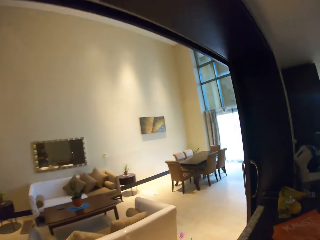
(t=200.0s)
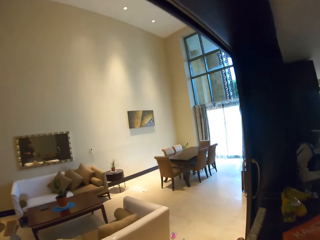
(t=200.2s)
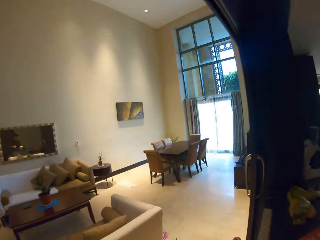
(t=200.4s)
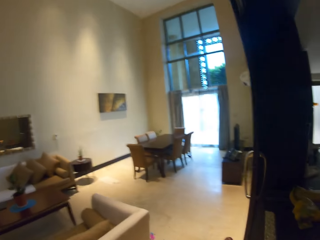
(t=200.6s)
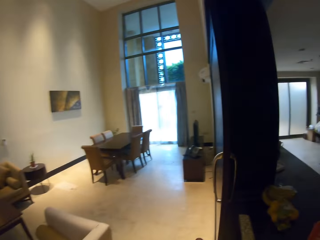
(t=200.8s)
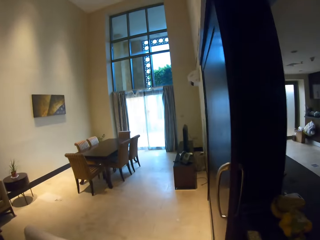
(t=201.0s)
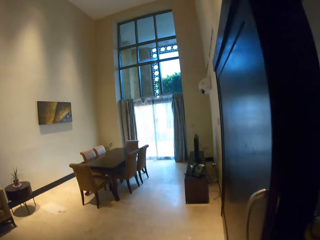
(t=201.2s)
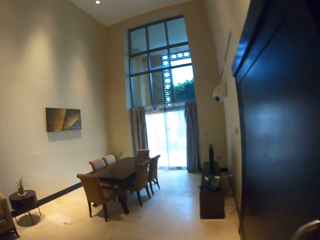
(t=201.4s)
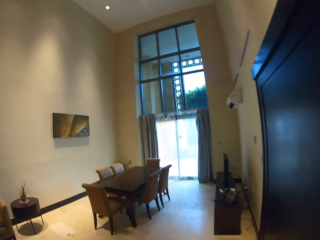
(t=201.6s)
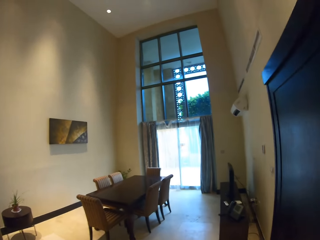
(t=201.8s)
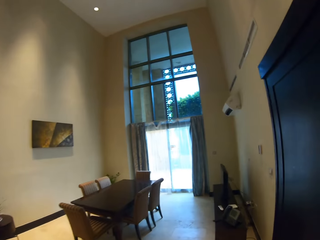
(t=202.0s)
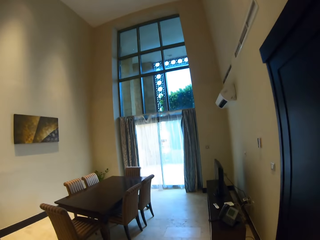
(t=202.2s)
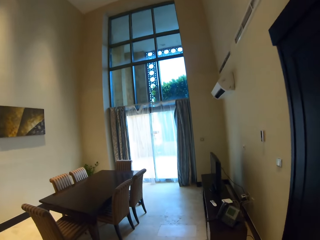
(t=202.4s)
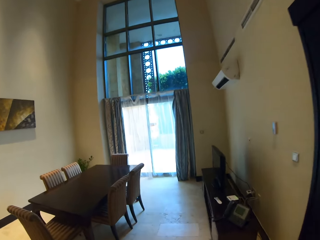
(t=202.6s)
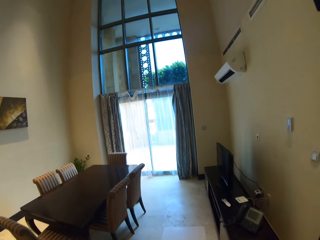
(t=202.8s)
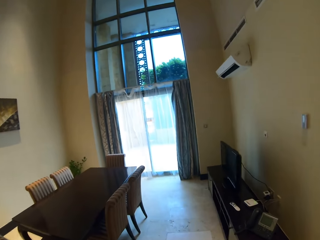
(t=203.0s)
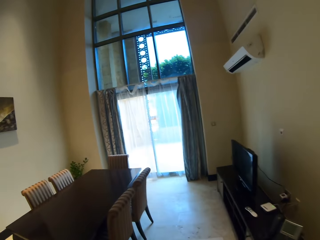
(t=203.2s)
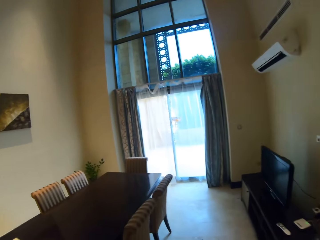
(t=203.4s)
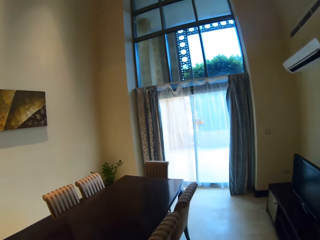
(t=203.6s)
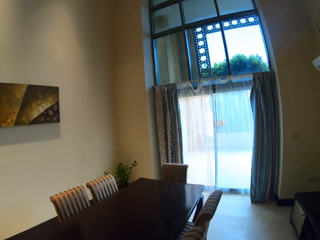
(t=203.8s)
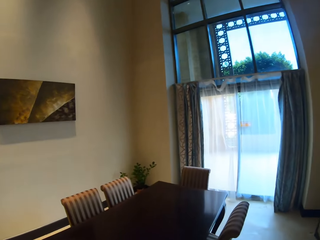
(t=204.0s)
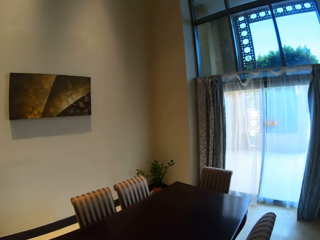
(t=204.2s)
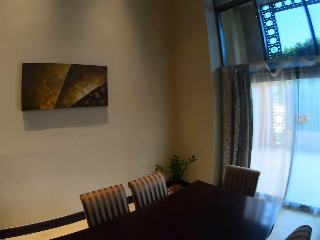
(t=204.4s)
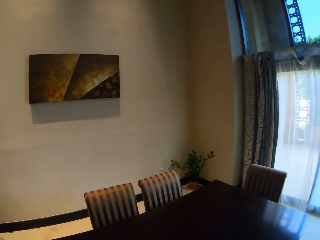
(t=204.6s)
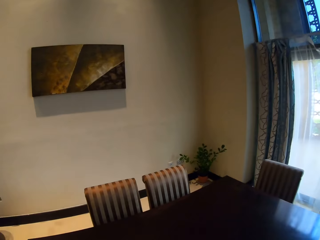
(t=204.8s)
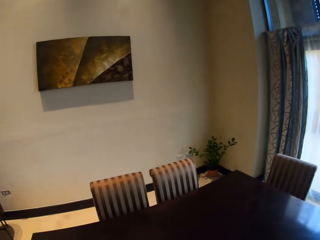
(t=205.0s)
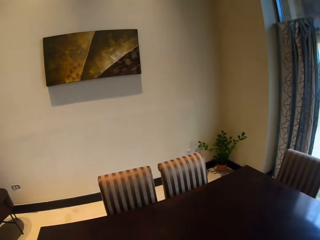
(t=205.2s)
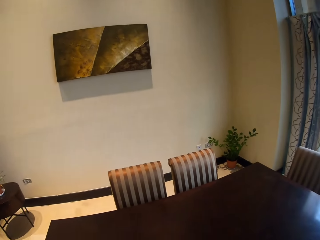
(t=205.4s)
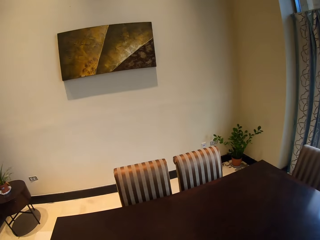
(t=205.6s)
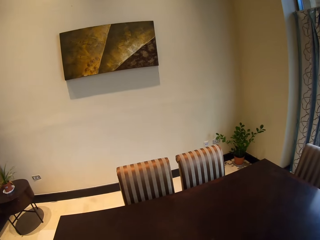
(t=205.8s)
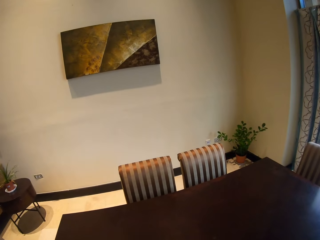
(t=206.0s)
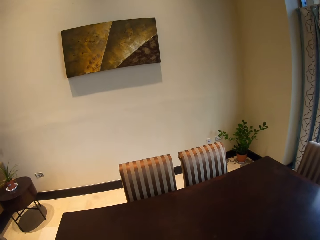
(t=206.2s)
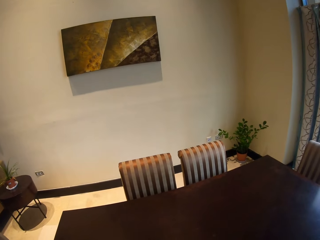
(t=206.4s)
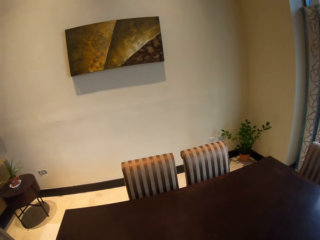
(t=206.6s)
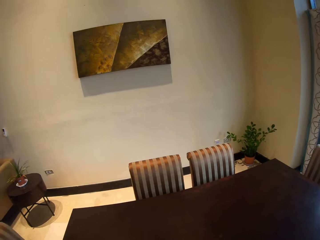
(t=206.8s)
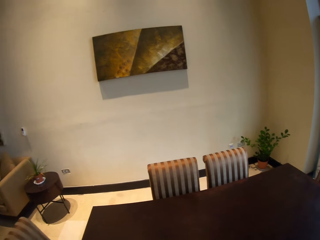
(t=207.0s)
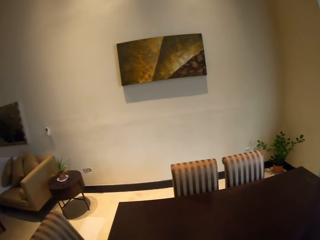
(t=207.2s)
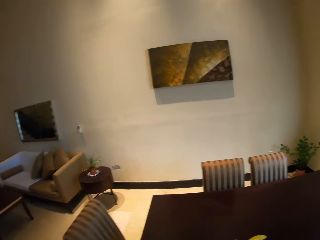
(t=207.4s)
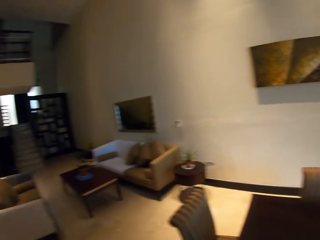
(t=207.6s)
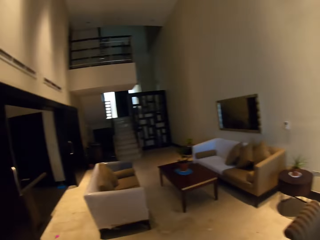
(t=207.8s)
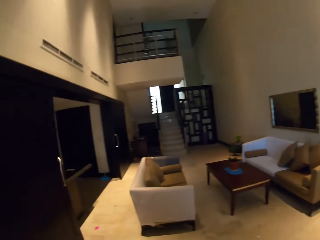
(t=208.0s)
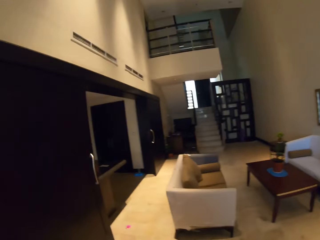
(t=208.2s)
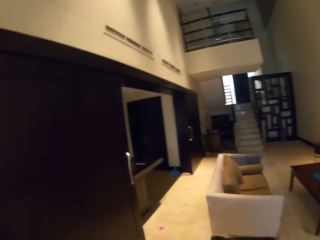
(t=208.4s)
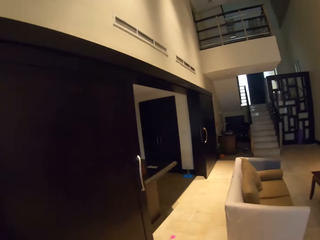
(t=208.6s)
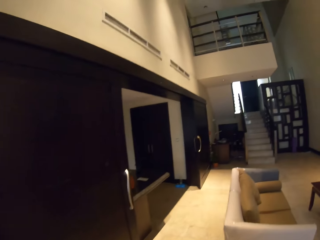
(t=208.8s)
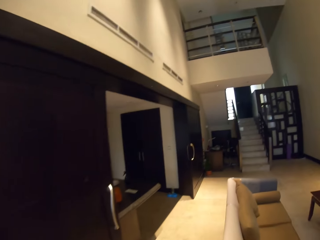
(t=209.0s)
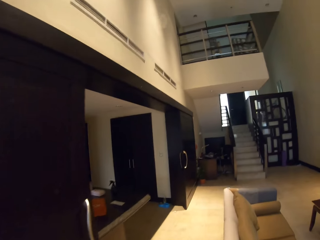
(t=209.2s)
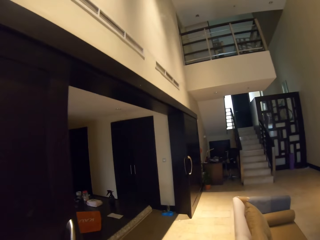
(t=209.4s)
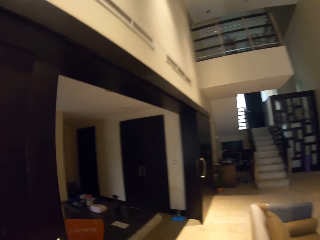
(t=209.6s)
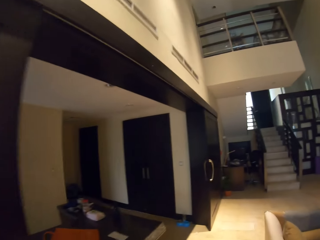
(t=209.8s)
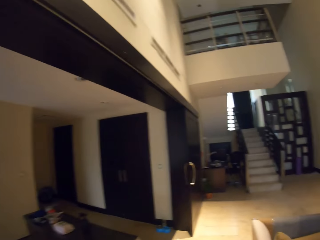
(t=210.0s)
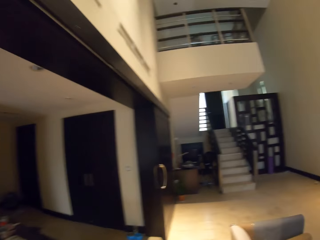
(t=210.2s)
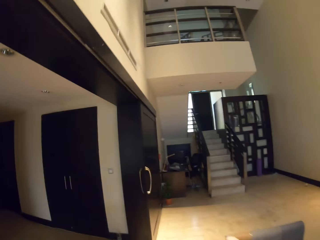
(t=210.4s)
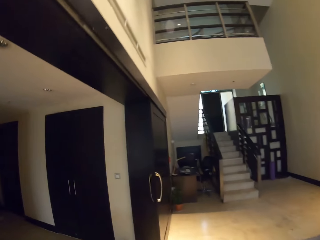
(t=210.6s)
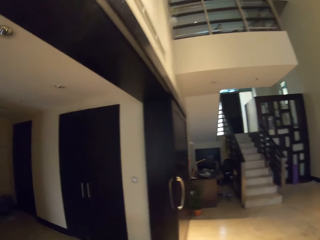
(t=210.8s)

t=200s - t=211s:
The camera wearer stares at the table. They walk towards the blender.

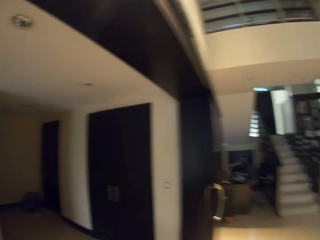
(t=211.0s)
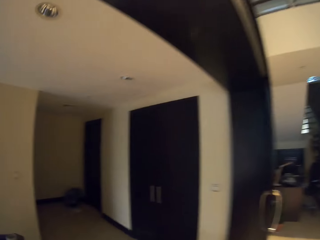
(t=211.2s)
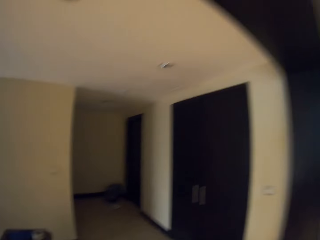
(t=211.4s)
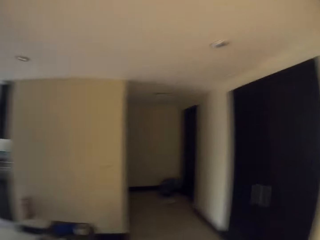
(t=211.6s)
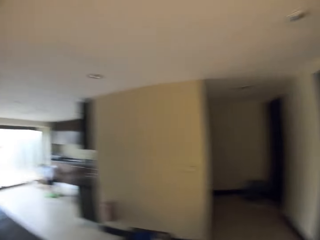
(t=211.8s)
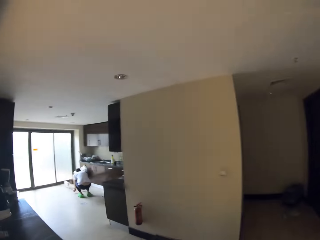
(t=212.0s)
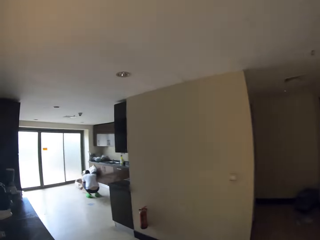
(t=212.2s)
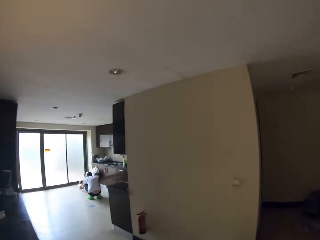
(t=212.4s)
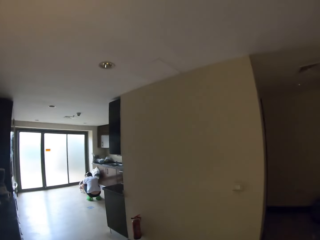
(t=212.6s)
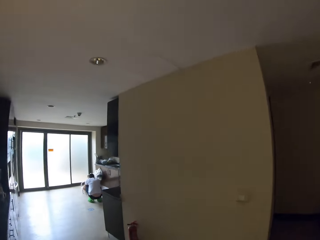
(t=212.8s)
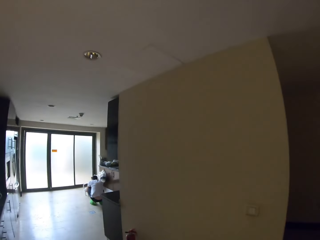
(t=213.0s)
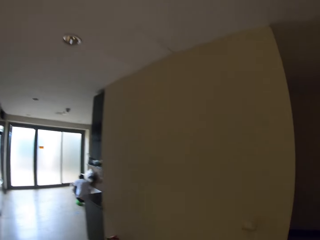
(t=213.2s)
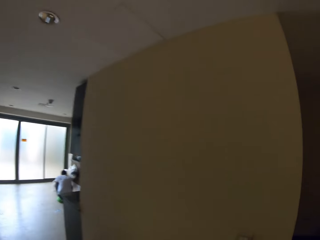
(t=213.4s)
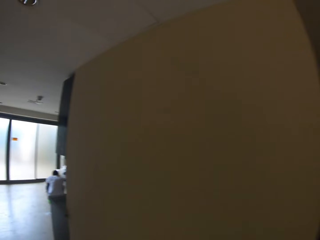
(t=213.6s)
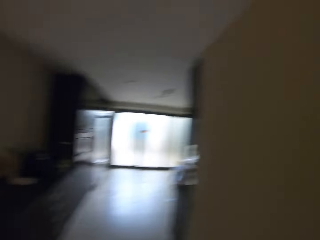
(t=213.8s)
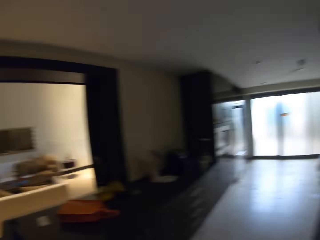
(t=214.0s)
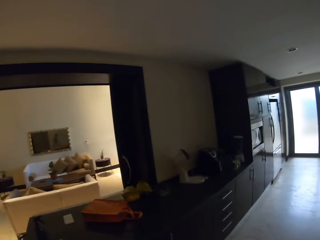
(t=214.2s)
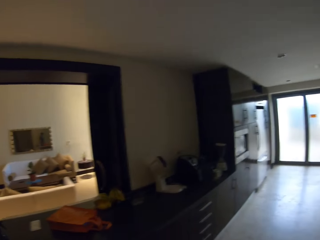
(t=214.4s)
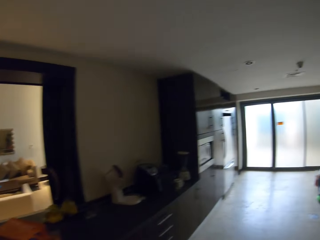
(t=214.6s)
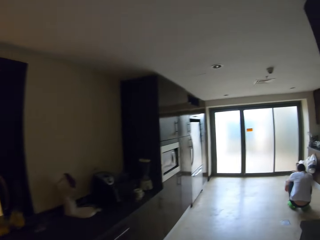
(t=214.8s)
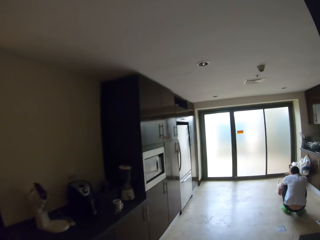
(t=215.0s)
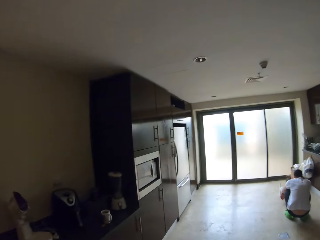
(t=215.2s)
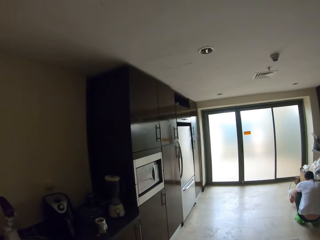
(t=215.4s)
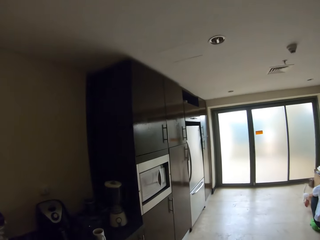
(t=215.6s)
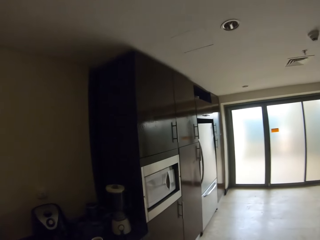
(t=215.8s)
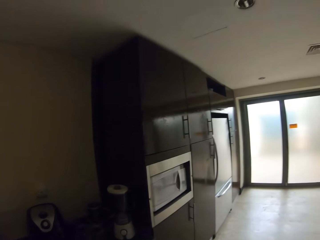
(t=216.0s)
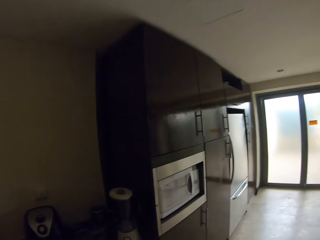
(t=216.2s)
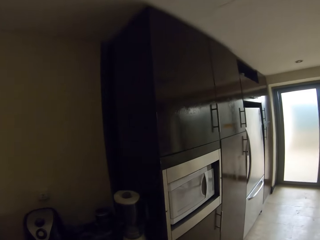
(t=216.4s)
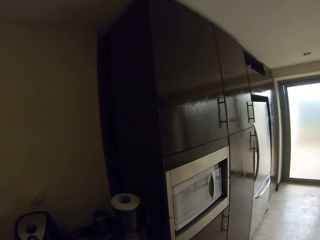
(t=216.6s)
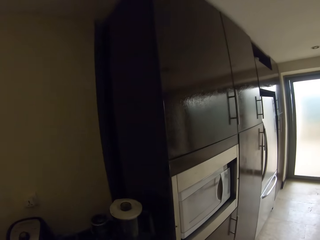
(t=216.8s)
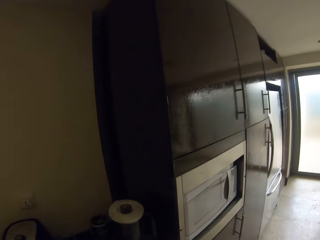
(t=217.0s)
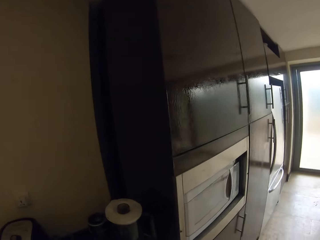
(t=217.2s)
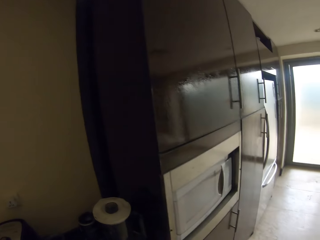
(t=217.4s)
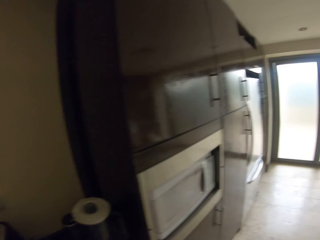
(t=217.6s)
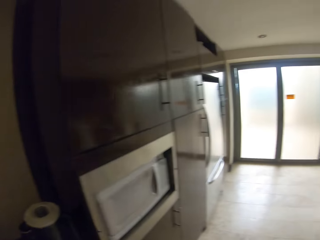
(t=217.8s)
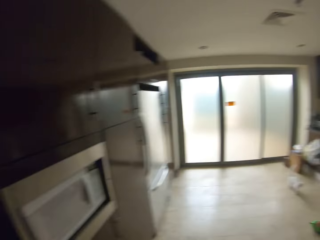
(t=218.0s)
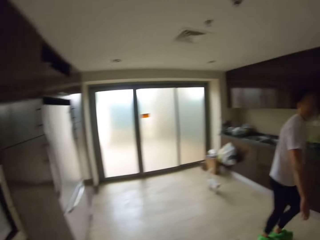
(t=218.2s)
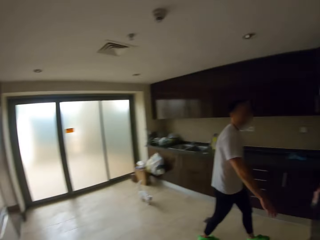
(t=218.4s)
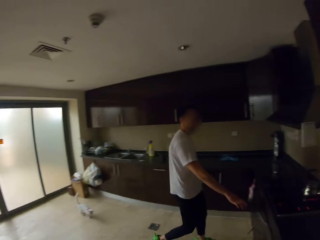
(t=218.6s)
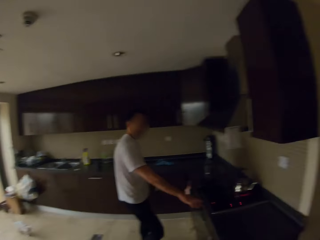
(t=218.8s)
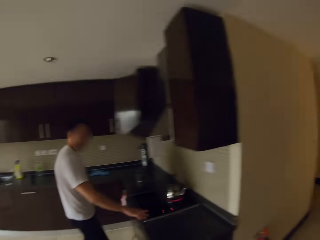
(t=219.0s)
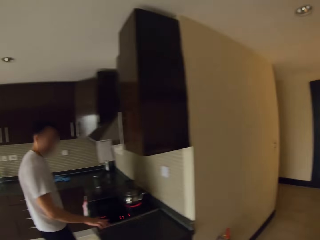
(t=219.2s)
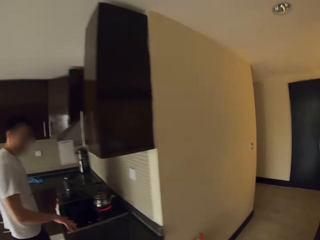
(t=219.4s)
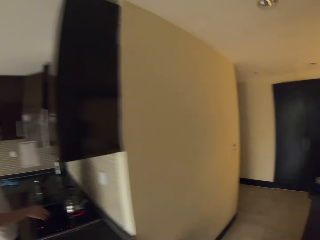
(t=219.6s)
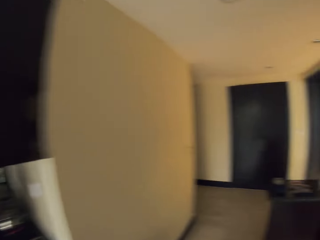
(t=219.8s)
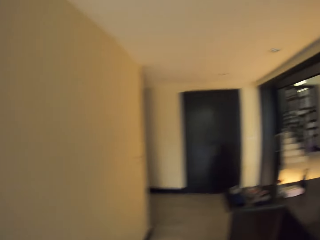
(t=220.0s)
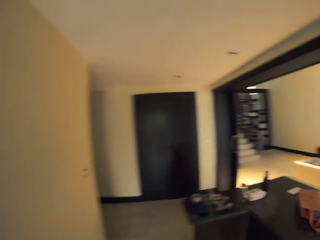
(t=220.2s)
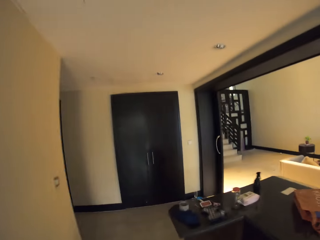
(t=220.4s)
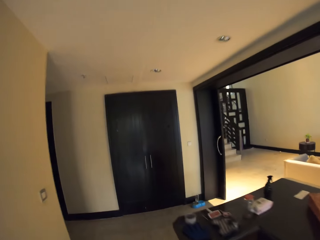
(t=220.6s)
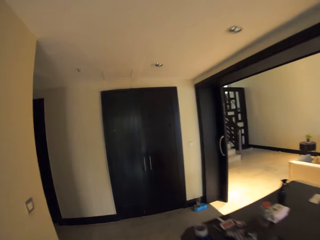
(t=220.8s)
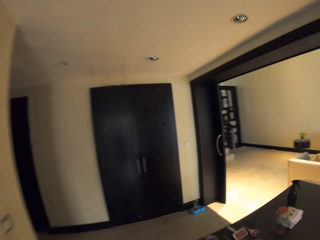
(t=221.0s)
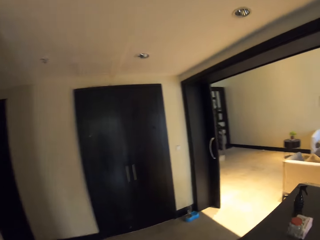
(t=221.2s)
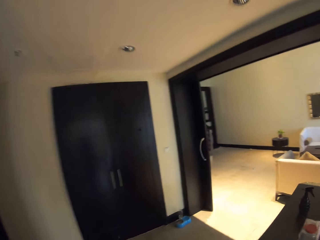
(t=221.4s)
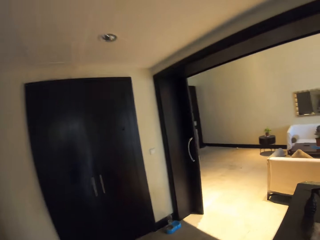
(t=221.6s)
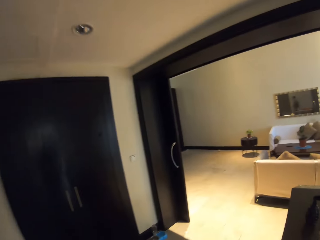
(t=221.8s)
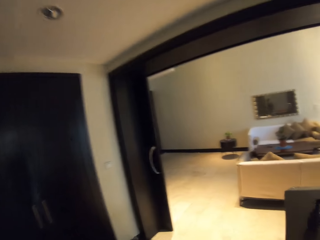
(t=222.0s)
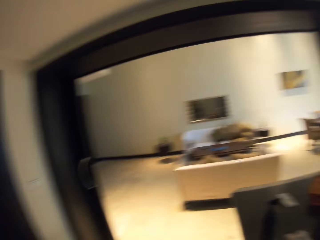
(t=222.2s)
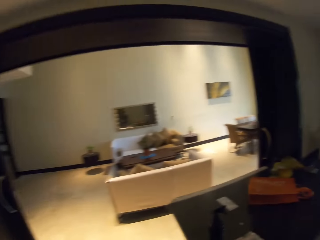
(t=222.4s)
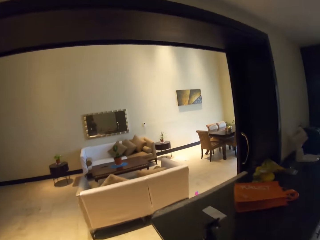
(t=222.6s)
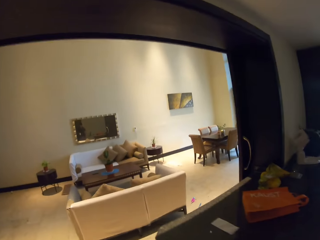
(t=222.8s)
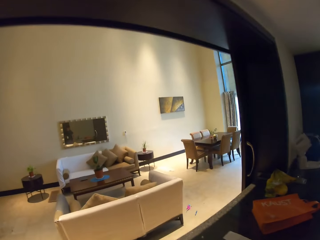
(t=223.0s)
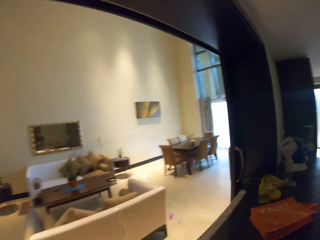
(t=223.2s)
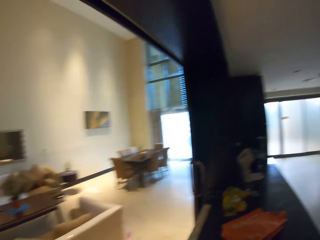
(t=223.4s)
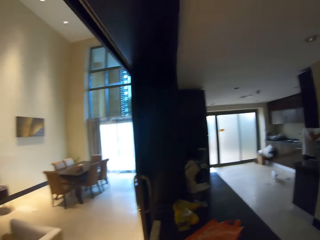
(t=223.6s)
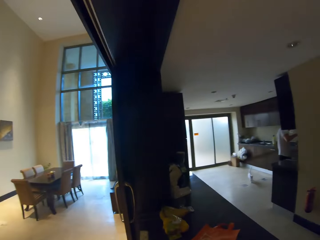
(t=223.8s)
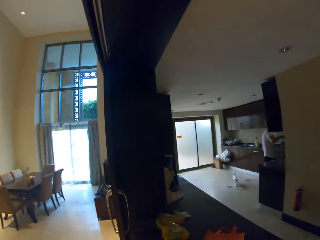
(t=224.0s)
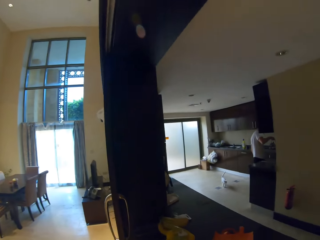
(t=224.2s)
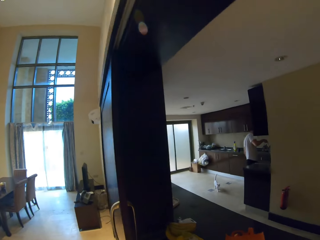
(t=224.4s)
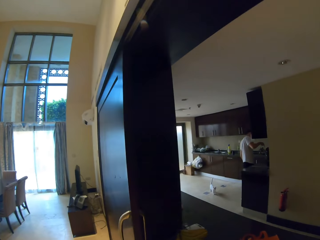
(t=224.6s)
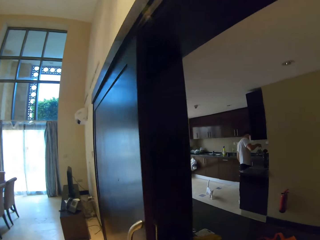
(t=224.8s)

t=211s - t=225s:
A man squats on the floor. The man plays with the cat. The camera wearer walks towards the blender. The man walks towards the cooker. The camera wearer walks towards the dining table.
